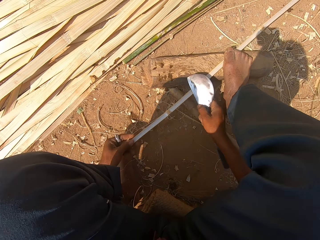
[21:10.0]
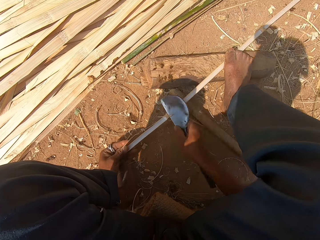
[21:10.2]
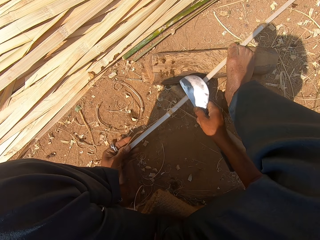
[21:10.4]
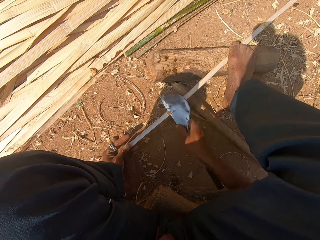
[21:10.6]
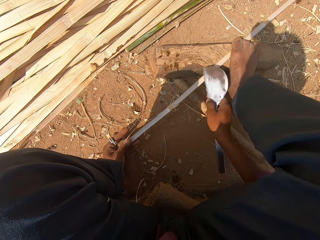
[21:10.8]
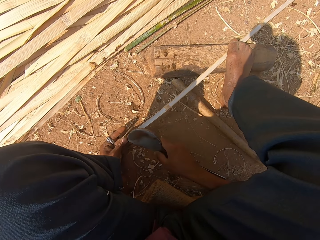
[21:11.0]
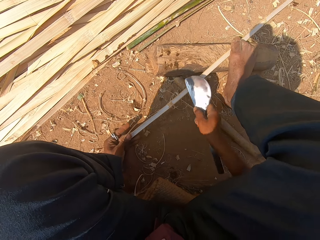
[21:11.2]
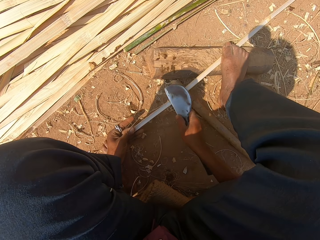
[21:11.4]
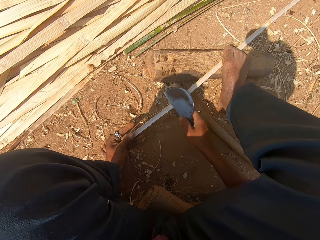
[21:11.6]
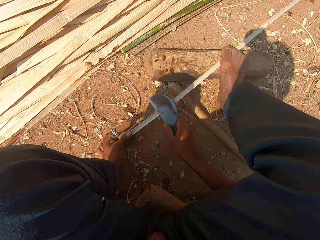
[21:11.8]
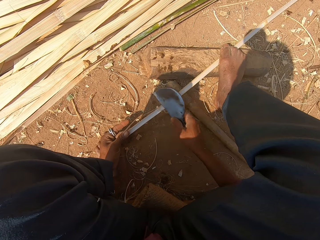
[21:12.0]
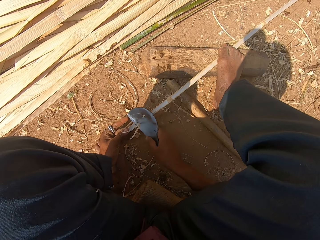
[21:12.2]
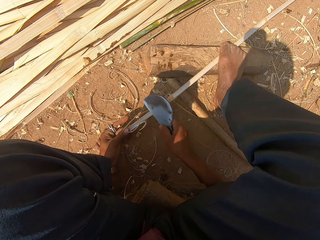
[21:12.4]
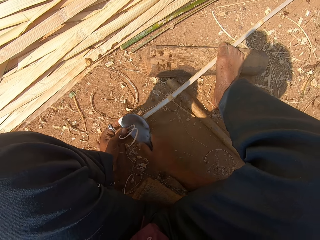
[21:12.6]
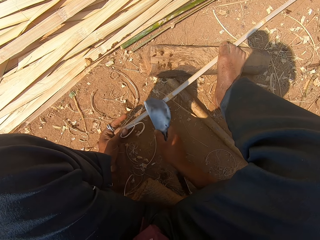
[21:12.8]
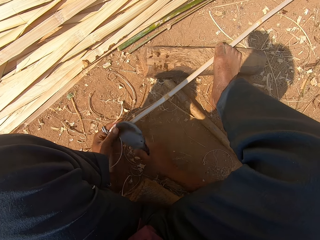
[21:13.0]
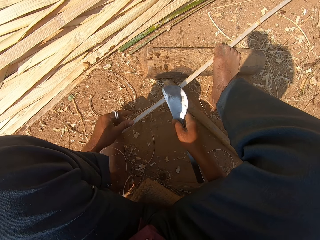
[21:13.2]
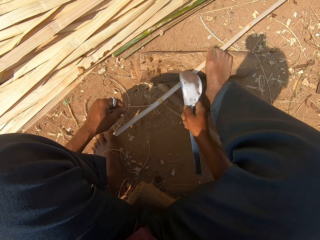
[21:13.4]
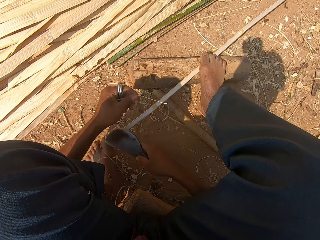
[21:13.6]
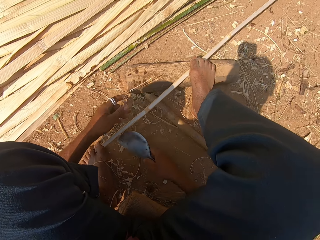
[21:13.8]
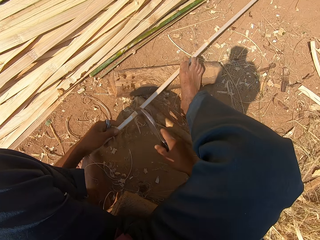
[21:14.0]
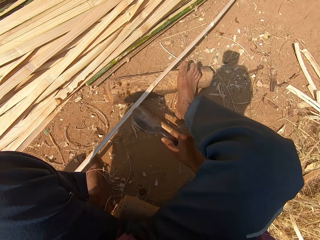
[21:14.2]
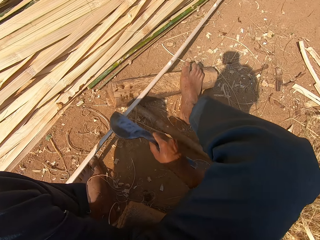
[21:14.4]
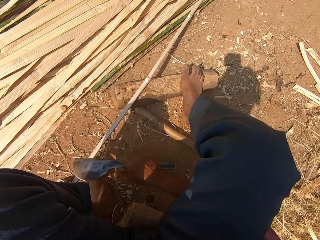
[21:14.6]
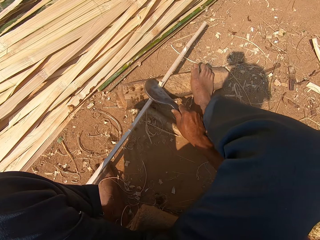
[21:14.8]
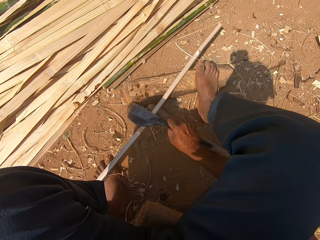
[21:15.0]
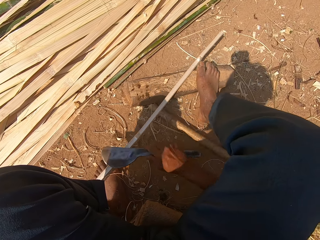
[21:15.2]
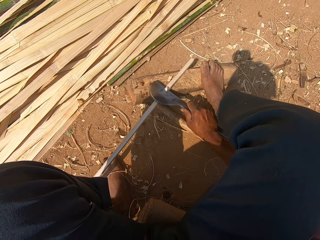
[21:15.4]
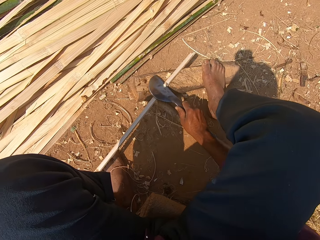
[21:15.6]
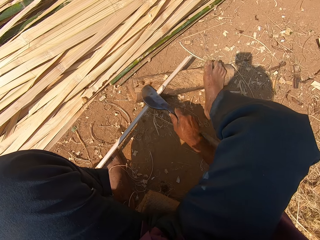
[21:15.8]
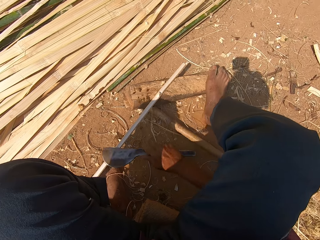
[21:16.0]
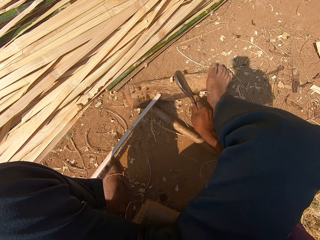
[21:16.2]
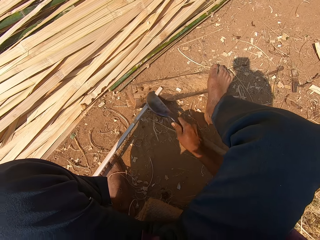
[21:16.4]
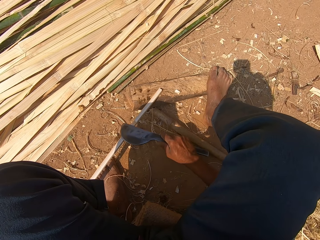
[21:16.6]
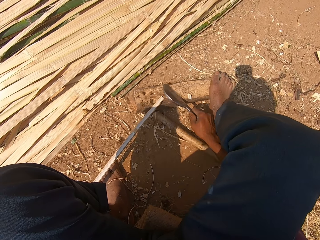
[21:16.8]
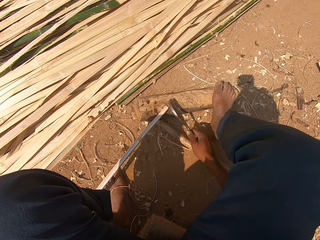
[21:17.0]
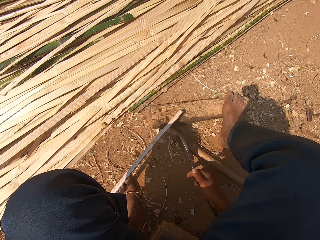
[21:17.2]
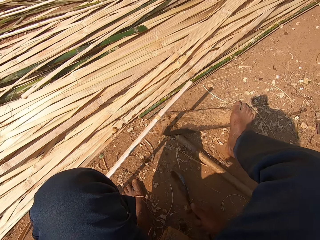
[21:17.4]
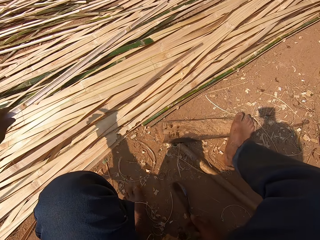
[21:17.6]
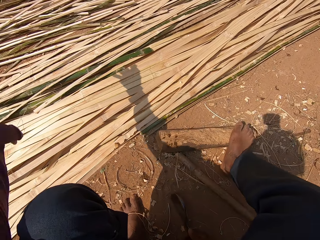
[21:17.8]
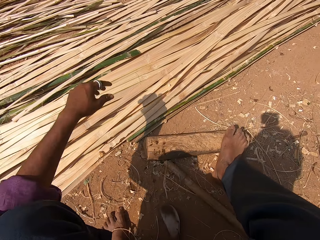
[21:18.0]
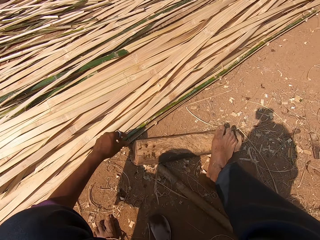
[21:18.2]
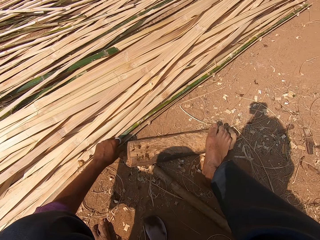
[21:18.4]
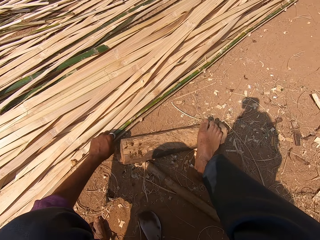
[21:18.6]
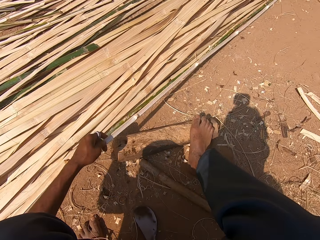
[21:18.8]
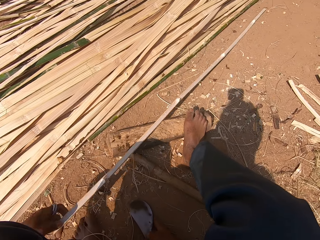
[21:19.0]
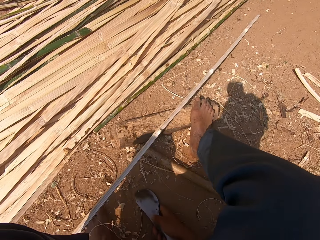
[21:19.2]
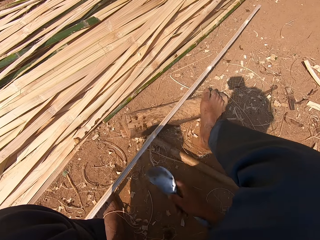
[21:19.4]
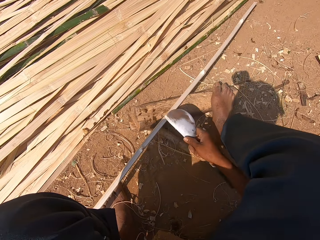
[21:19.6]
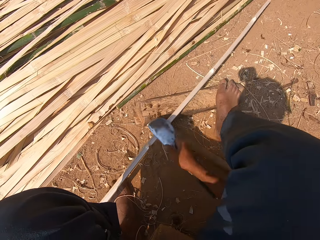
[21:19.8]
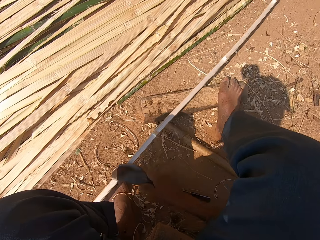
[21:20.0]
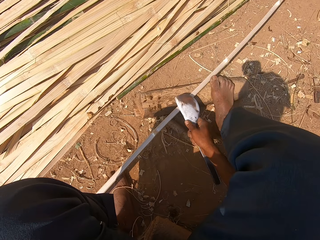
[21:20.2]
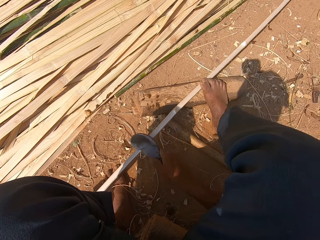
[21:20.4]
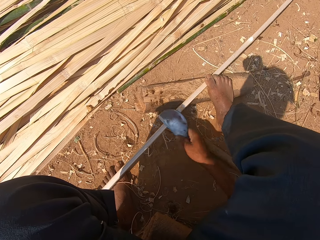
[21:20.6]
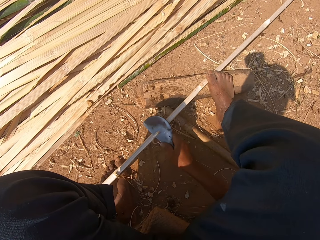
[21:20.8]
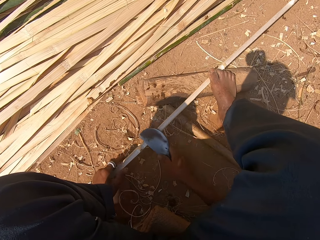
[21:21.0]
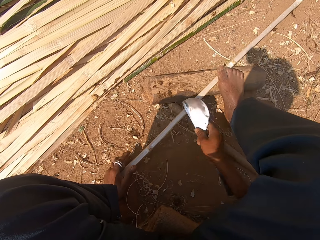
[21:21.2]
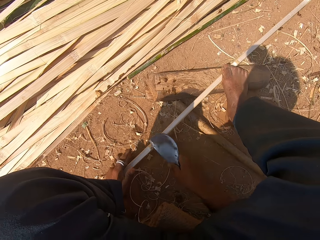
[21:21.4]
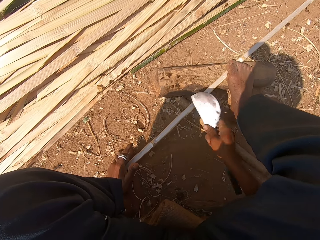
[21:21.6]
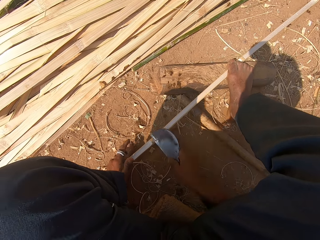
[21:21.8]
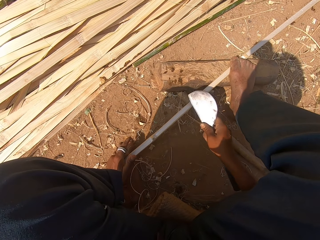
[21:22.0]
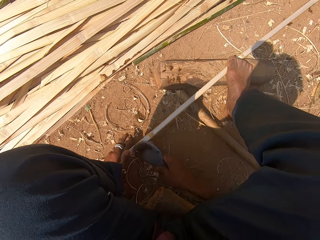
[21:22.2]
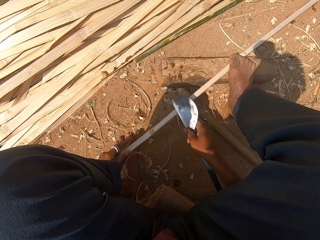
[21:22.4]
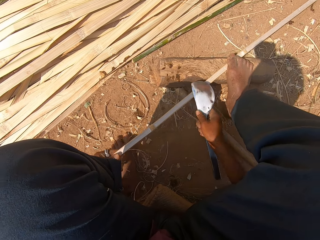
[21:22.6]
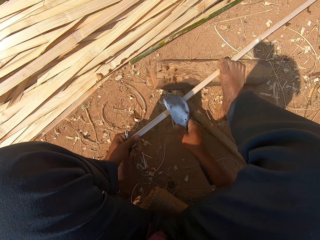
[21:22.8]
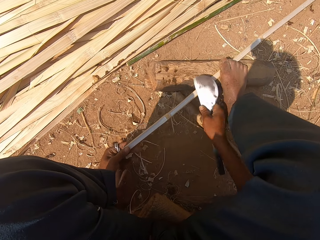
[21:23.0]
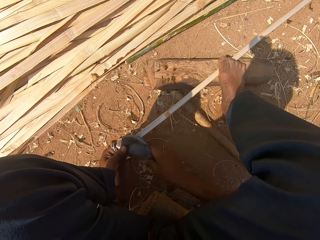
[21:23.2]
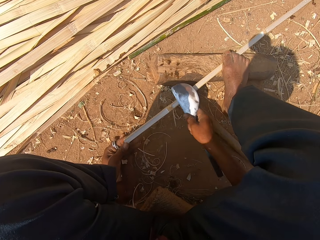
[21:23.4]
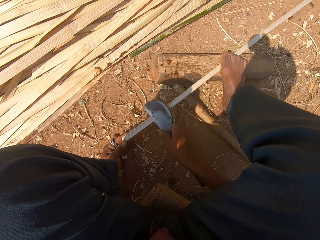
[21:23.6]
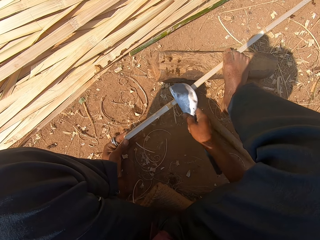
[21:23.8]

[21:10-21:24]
The camera wearer turns the knife. They pull the bamboo stick. They peel the bamboo stick with the knife. They throw the bamboo stick. They pick up the bamboo stick. They peel the bamboo stick with the knife. They smoothen the bamboo stick. They step on the bamboo stick. They peel the bamboo stick with the knife.

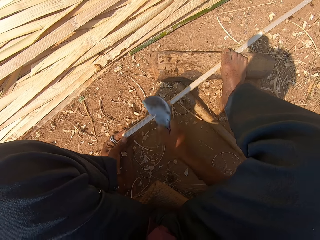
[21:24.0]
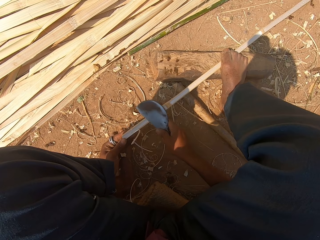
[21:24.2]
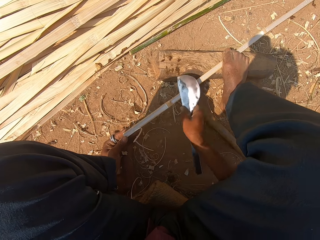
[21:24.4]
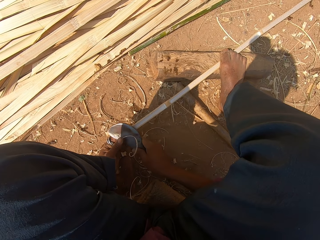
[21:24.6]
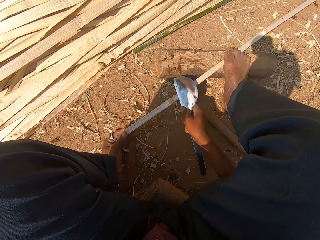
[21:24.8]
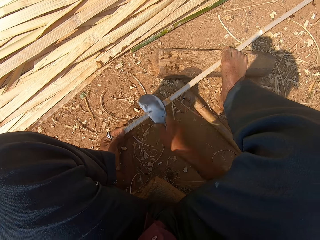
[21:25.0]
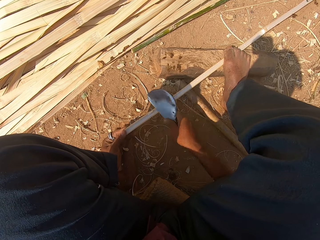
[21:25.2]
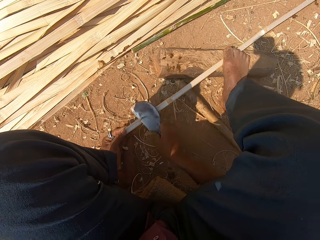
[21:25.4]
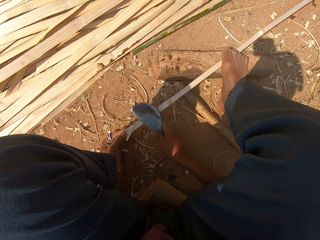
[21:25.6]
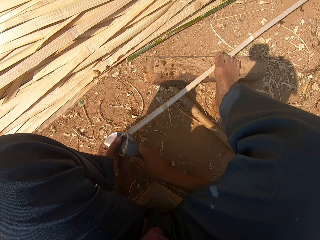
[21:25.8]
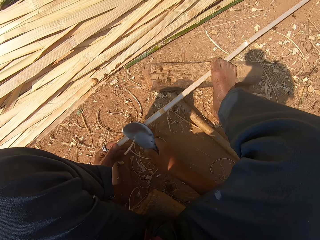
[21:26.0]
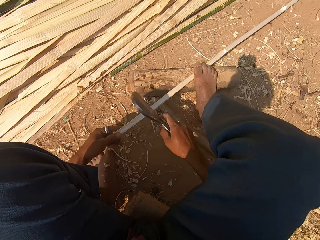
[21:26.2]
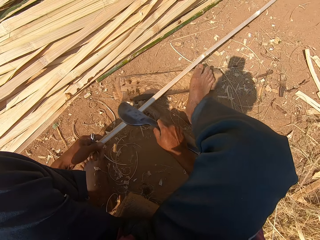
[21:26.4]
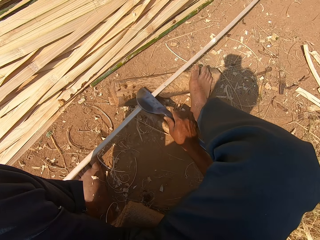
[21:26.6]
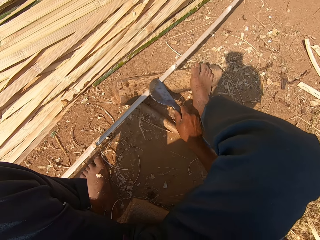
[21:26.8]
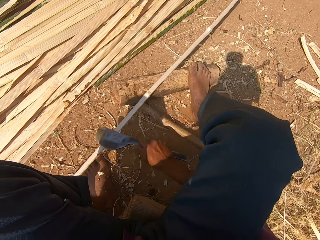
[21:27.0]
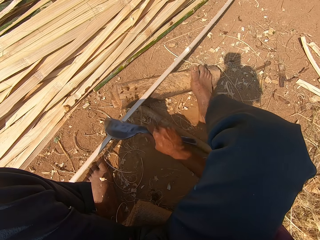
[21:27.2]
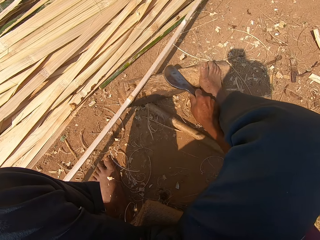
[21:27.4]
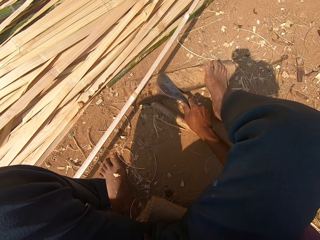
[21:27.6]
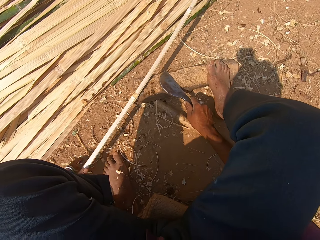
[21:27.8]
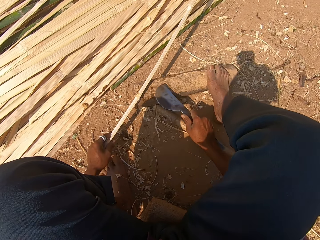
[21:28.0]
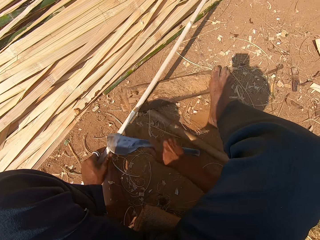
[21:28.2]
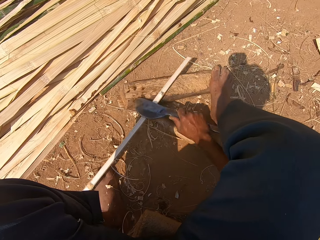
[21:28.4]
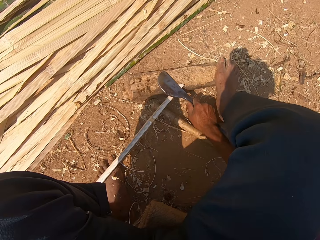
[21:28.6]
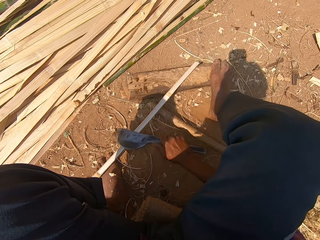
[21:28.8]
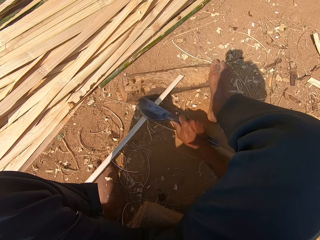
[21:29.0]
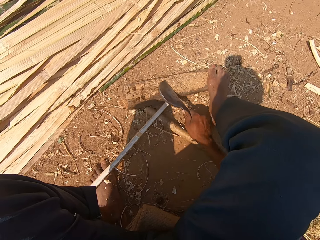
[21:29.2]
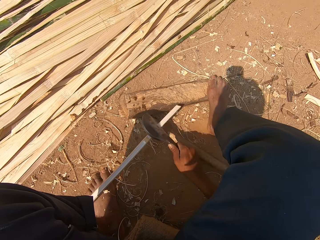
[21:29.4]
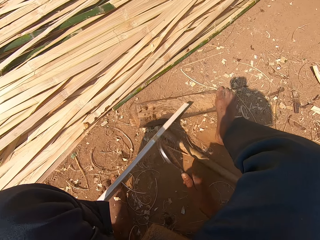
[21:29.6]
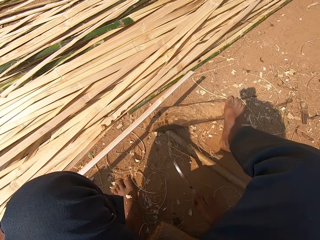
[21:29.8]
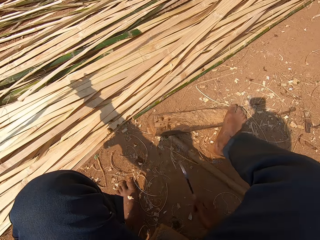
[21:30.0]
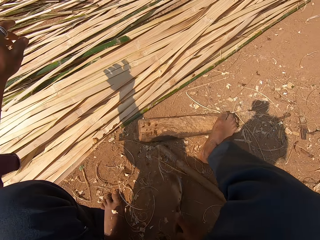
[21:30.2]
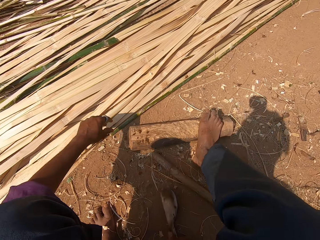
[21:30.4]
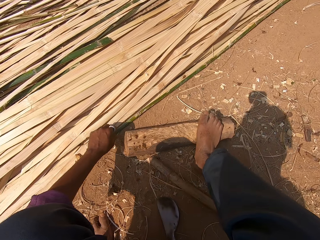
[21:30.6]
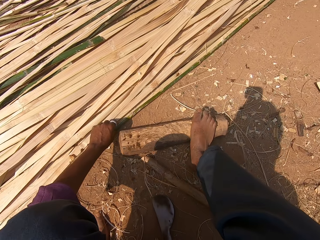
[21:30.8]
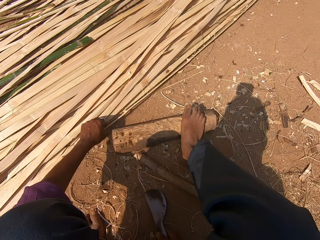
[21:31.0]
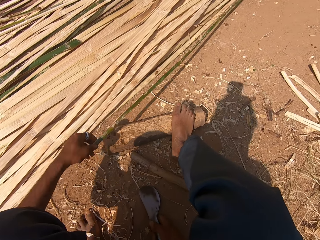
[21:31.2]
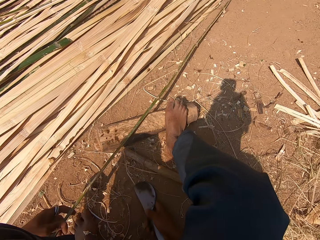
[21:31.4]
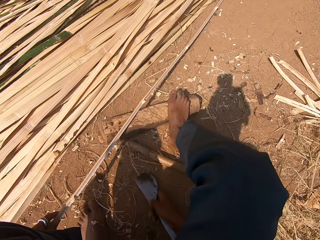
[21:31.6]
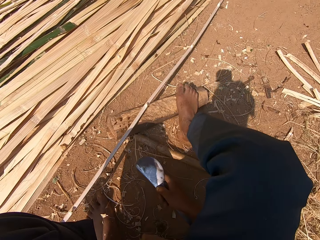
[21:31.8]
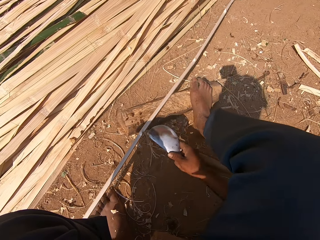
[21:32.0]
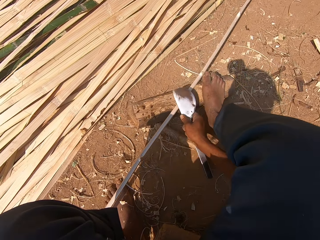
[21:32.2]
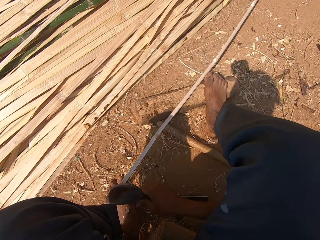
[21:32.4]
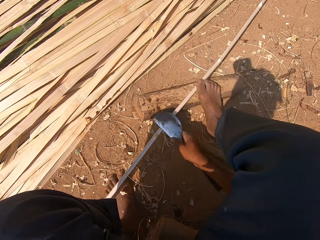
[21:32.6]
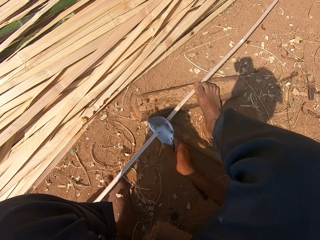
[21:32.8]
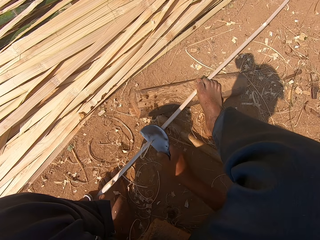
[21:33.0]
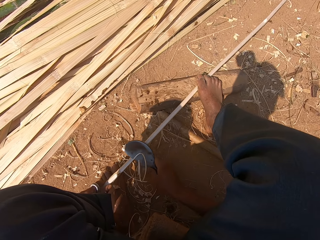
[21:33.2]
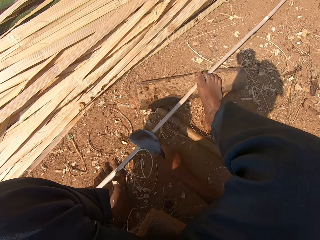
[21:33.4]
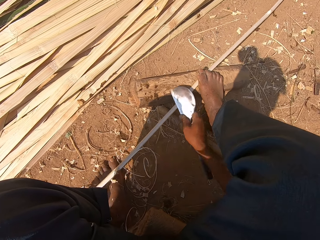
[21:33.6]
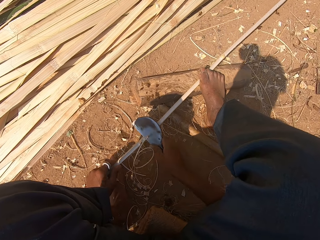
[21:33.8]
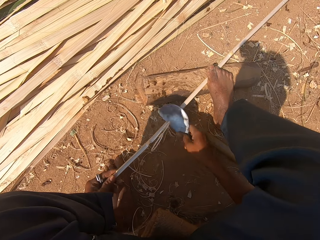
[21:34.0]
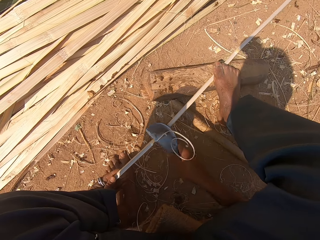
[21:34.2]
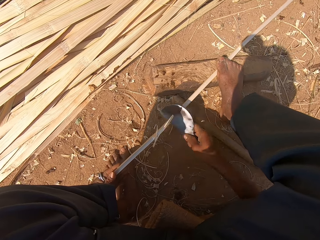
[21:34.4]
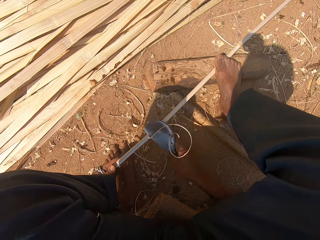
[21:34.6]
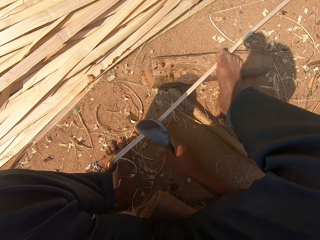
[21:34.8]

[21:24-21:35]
The camera wearer pulls the bamboo stick. They peel the bamboo stick with a knife. They pull the bamboo stick. They peel the bamboo stick with the knife. They throw the bamboo stick. They pick up the bamboo stick. They peel the bamboo stick with the knife. They smoothen the bamboo stick. They step on the bamboo stick. They peel the bamboo stick with the knife.
